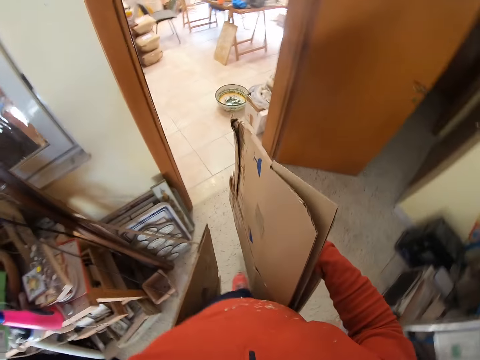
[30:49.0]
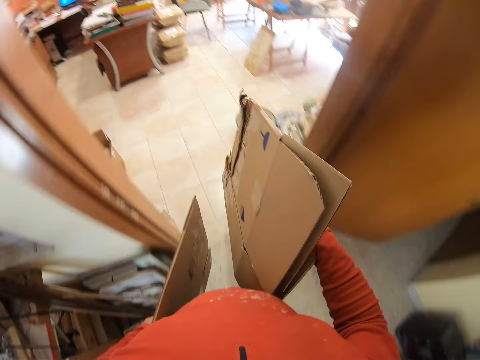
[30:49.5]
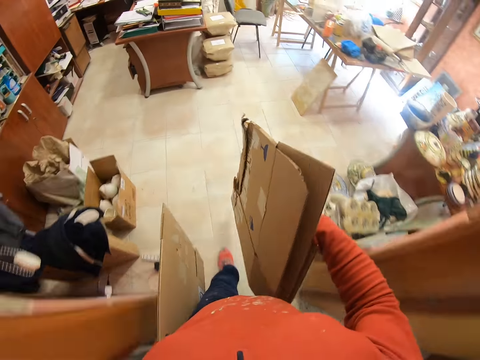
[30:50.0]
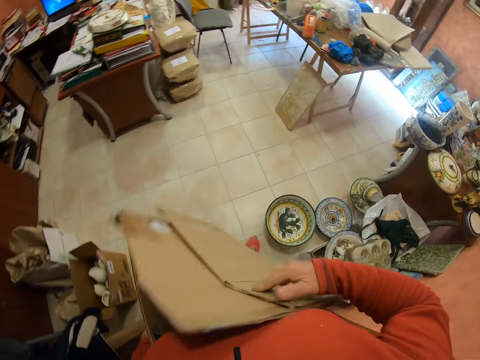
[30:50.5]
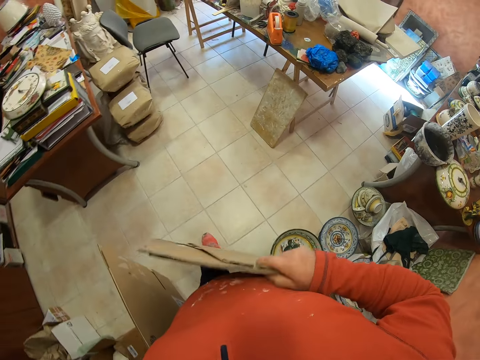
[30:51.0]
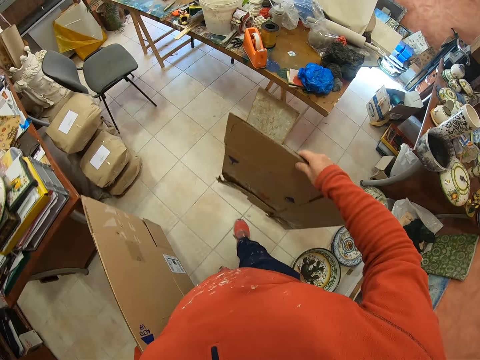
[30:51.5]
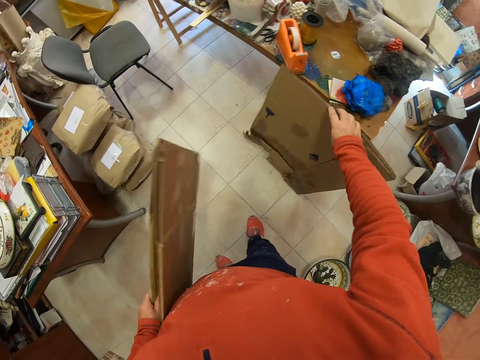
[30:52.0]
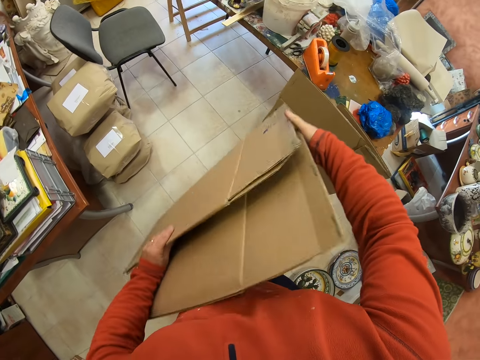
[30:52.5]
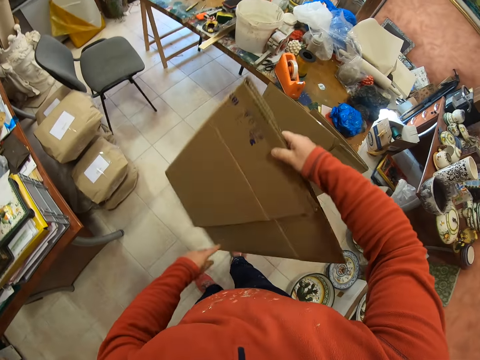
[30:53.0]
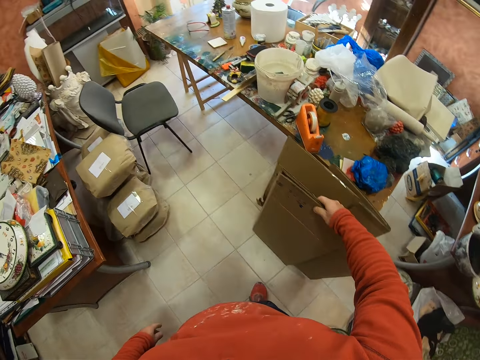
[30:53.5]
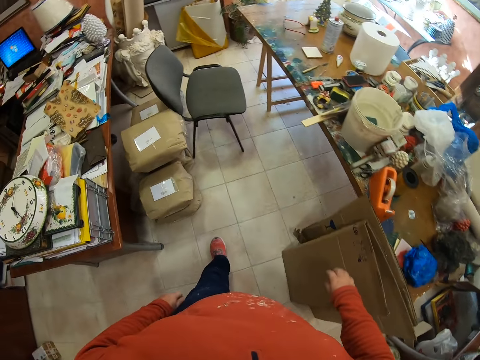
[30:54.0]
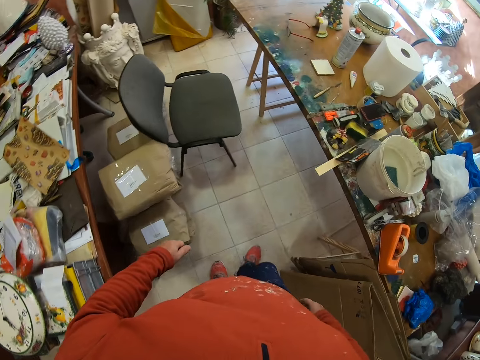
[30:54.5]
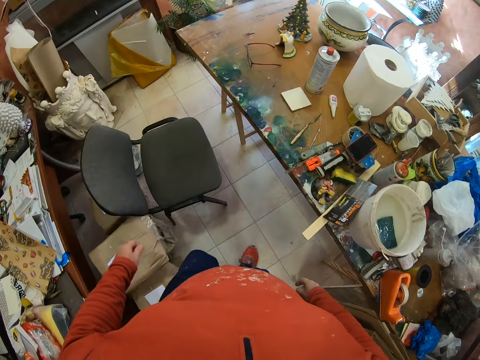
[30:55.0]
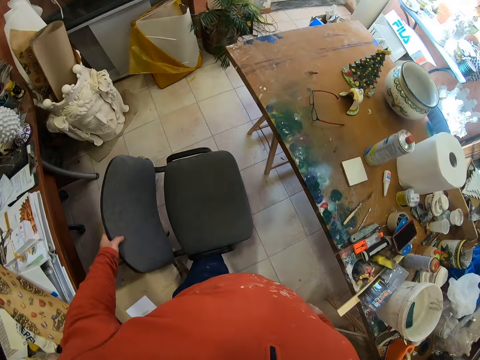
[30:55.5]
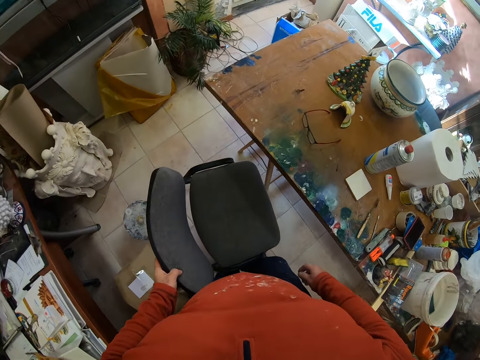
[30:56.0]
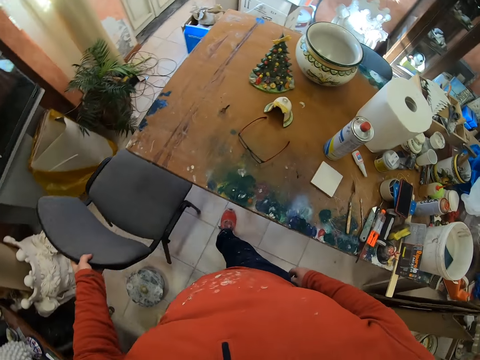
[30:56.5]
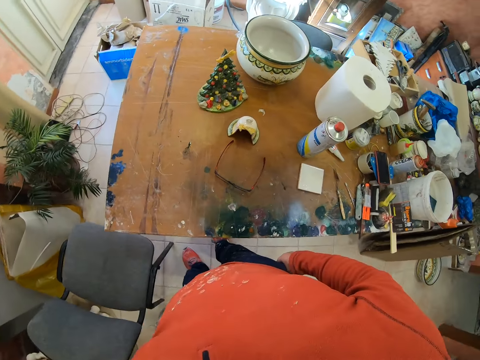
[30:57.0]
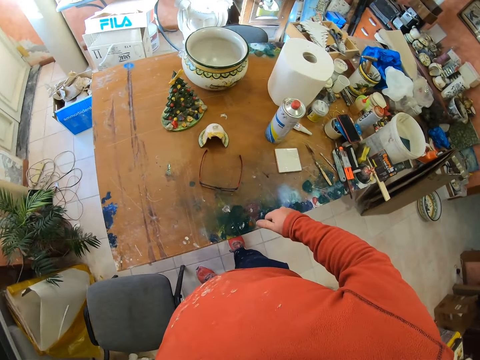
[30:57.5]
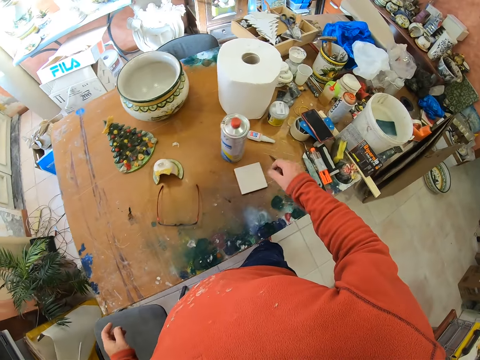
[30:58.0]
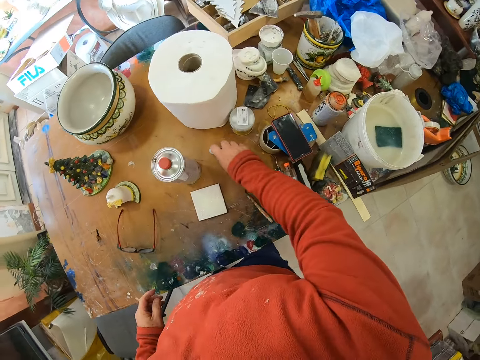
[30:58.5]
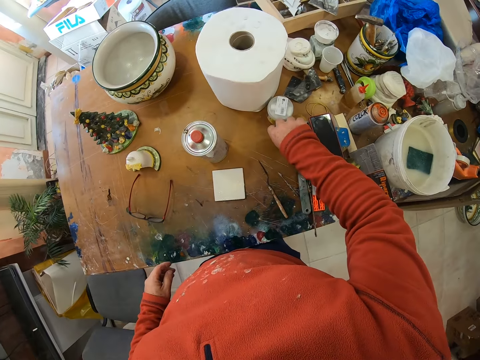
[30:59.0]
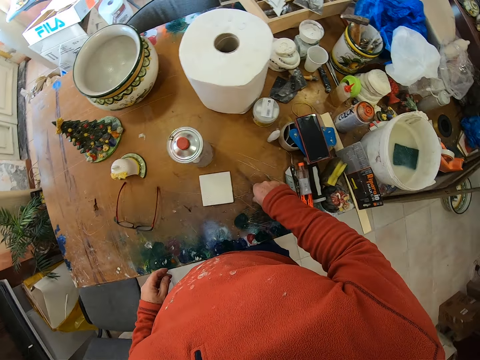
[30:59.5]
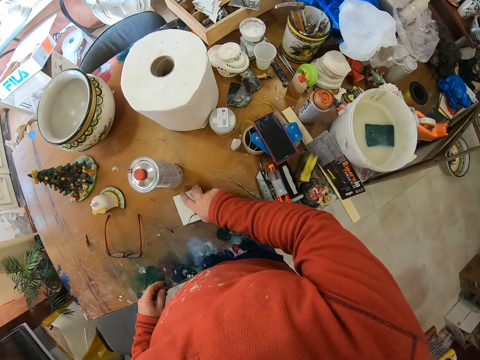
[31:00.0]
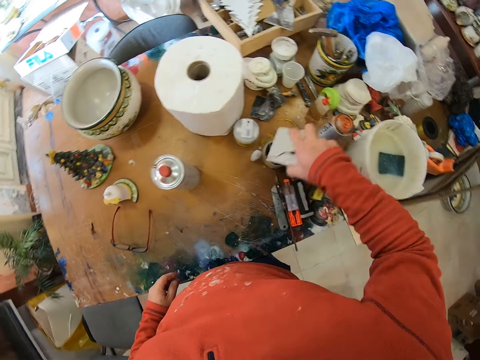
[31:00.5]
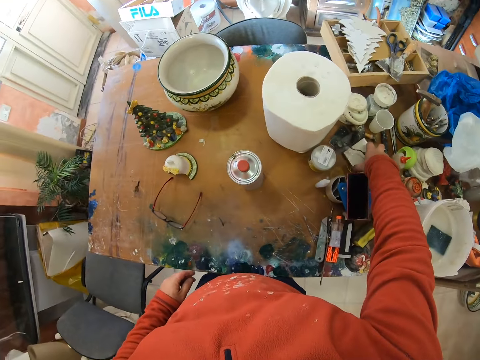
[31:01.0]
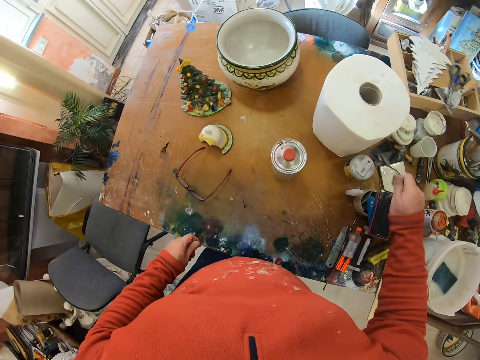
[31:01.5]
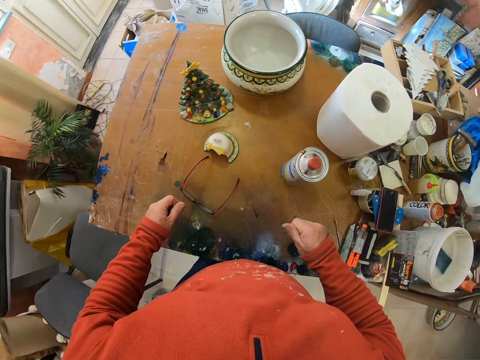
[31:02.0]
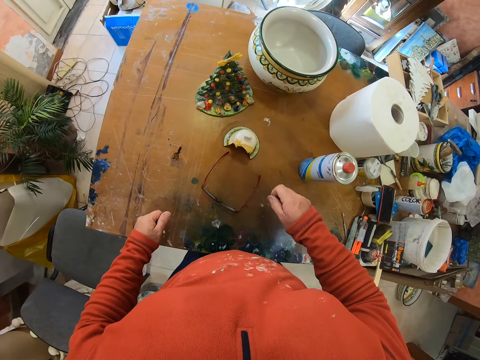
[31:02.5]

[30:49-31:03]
The camera wearer places the box on the floor. They walk towards the table. They push the chair away. They pick the super glue from the table. They displace a bottle. They place something on the table. They displace a pane.

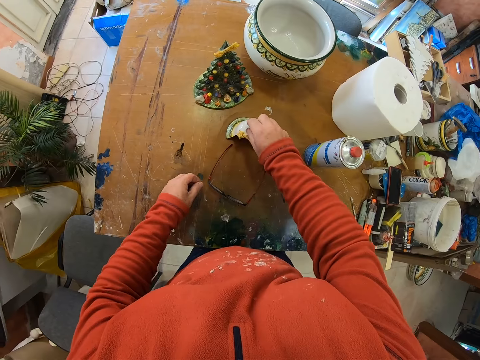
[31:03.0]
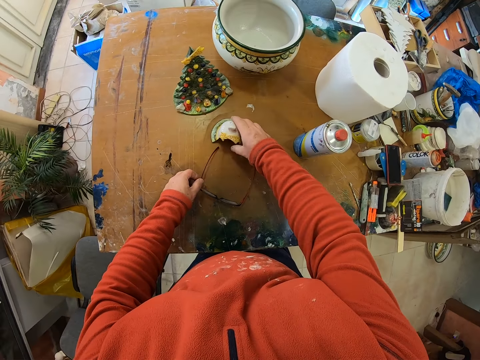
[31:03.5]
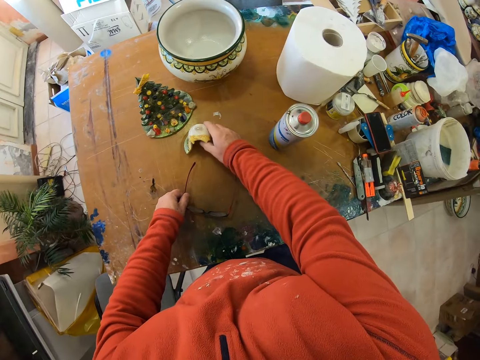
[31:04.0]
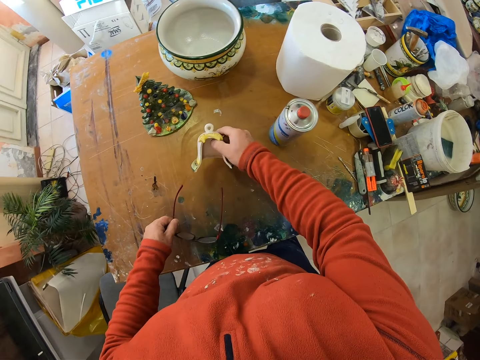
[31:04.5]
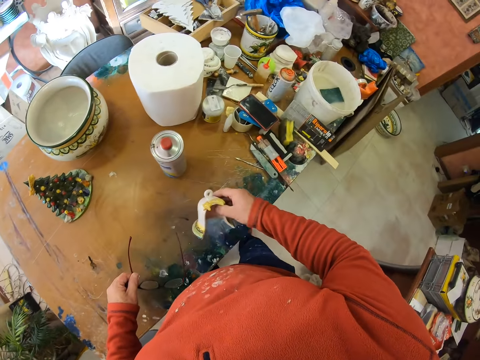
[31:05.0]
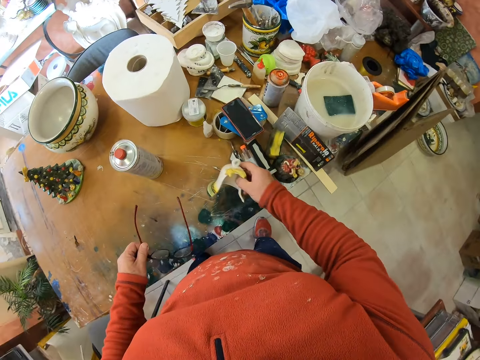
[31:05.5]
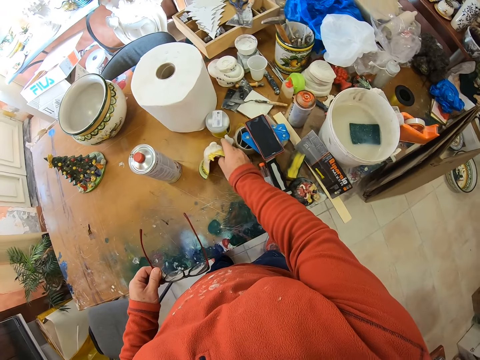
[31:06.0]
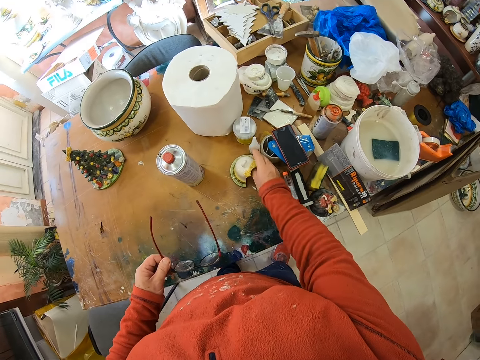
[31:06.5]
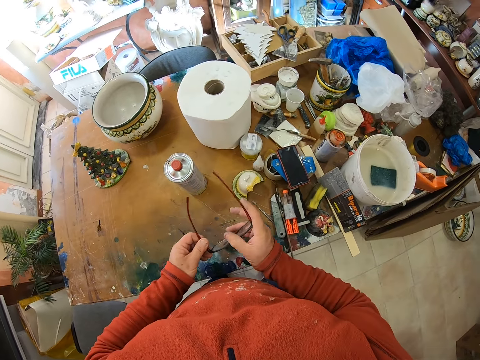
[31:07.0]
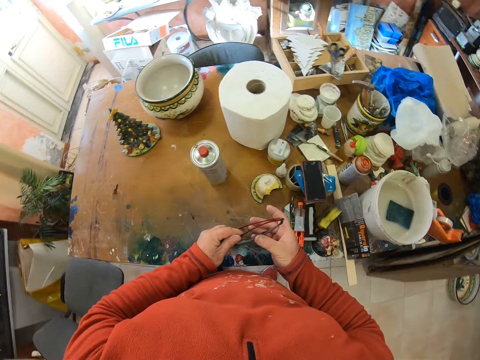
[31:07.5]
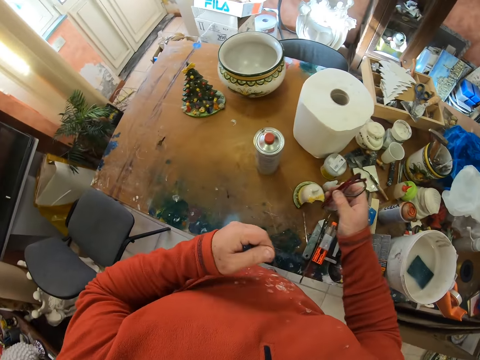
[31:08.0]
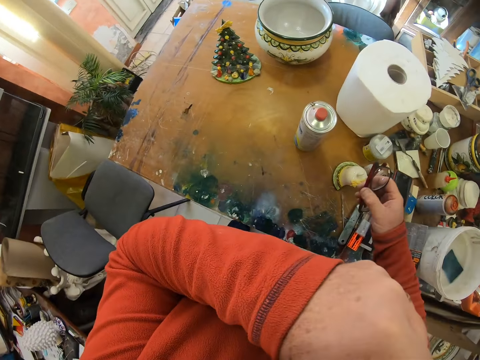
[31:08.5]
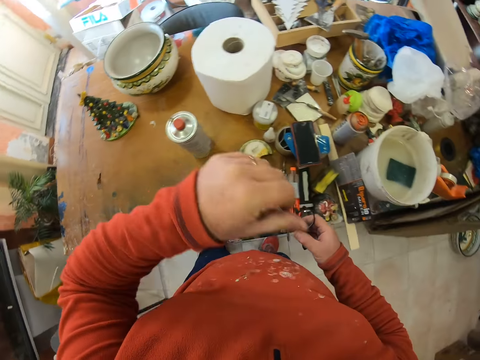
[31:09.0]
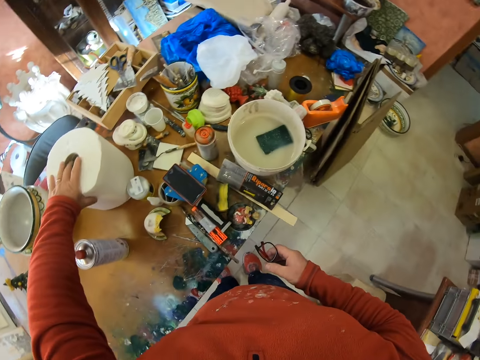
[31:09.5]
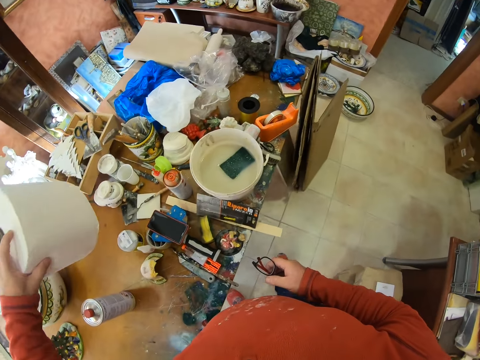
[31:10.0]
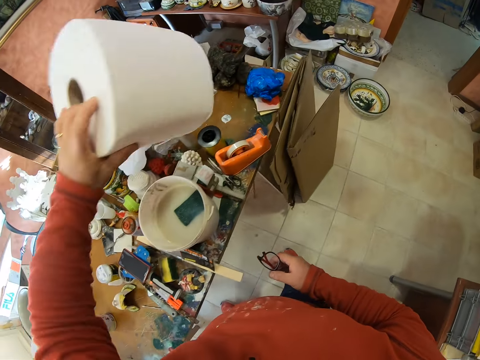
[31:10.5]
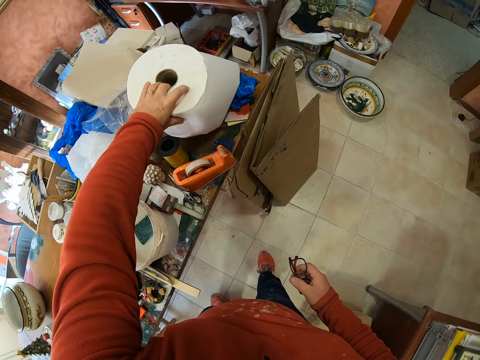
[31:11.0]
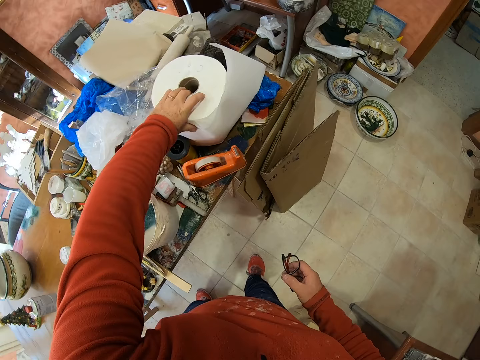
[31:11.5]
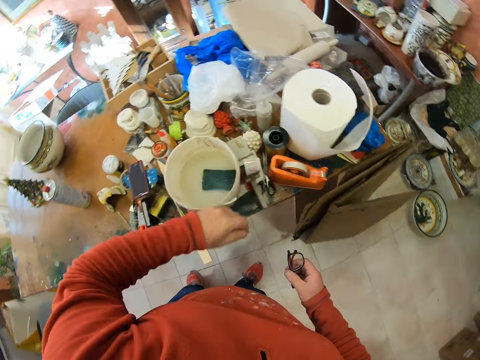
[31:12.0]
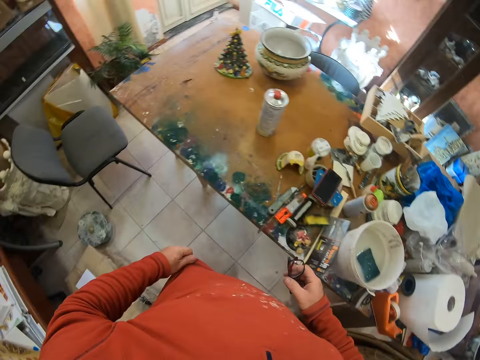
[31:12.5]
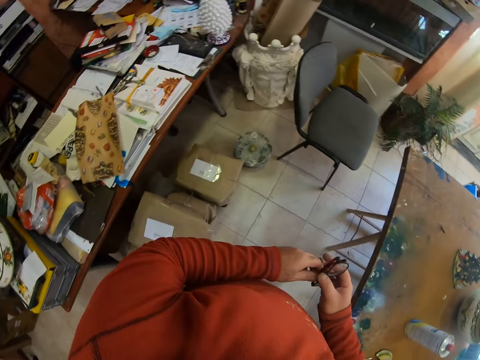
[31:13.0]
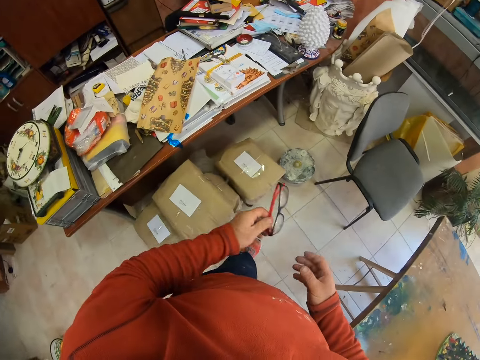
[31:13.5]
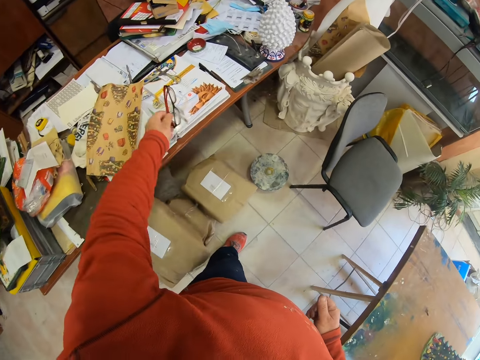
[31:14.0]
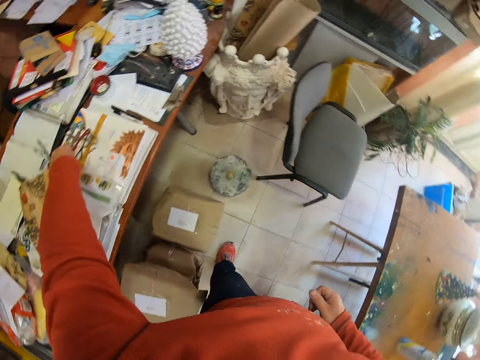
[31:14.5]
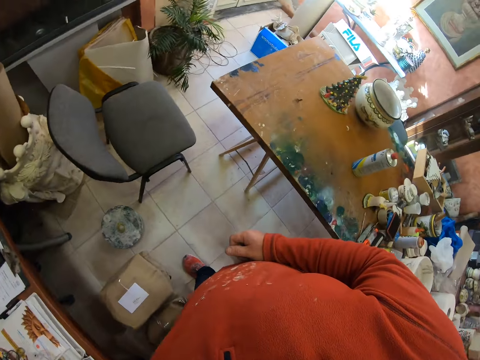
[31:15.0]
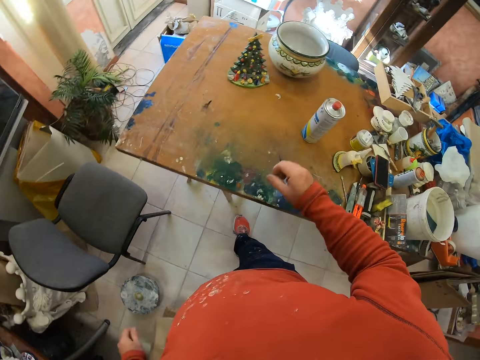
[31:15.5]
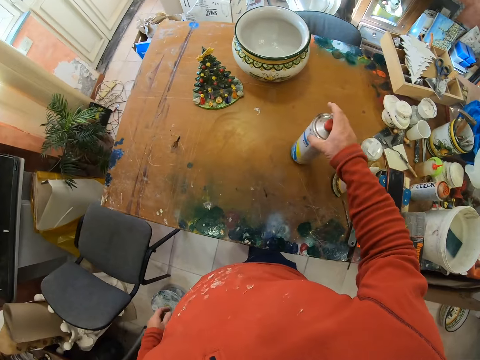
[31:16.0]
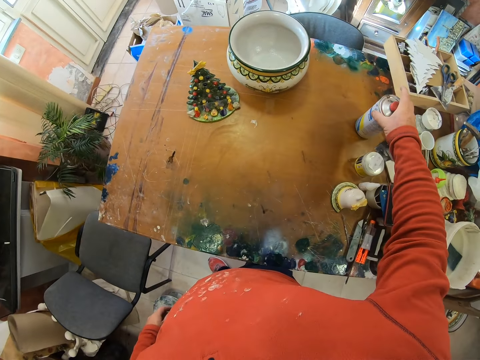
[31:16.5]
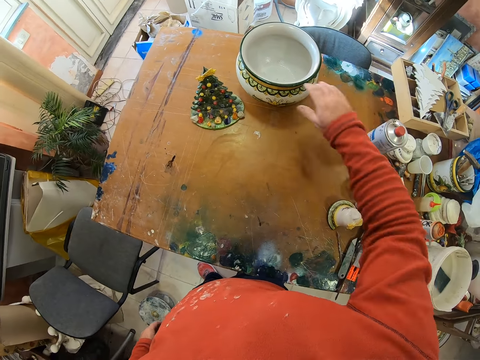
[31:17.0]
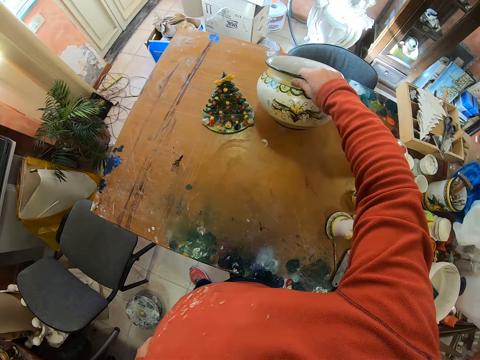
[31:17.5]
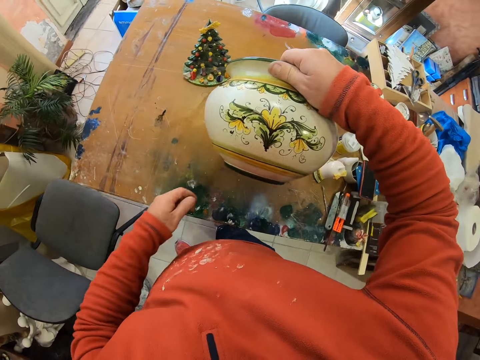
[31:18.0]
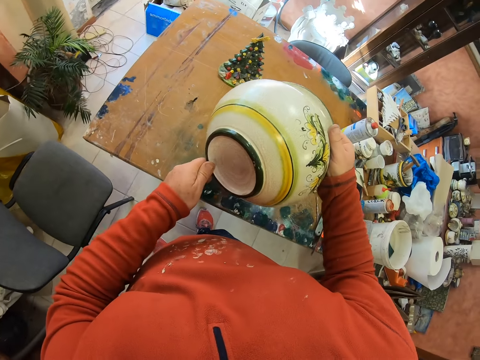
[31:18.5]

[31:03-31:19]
The camera wearer picks up the broken ceramic vase. They place the ceramic vase on the table. They close the glasses. They hold the specs. They lift a roll of tissue. They place the tissue on the table. They move around. They turn around. They place the glasses on the table. They displace a can on the table. They pick up a spray bottle. They place the spray bottle on the table. They lift the ceramic vase.
